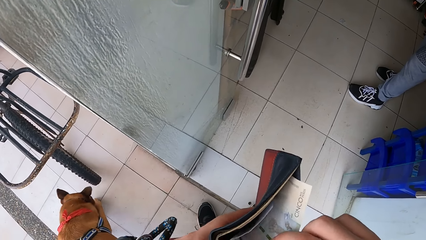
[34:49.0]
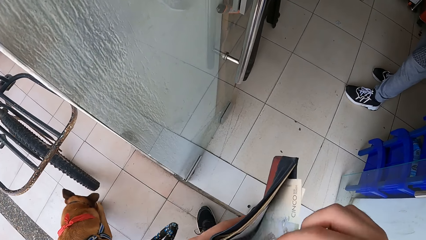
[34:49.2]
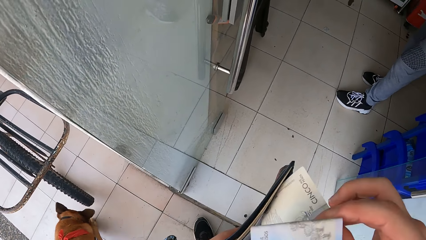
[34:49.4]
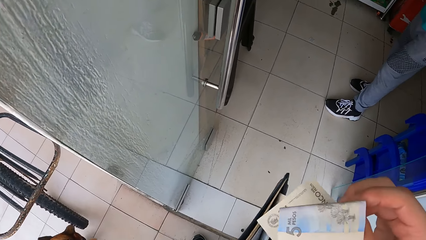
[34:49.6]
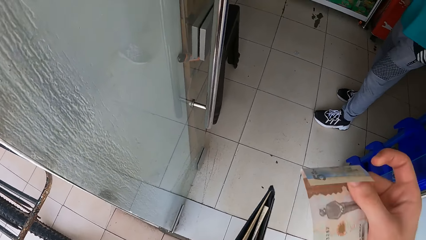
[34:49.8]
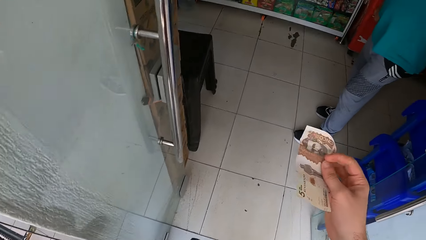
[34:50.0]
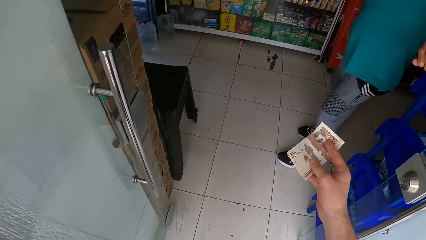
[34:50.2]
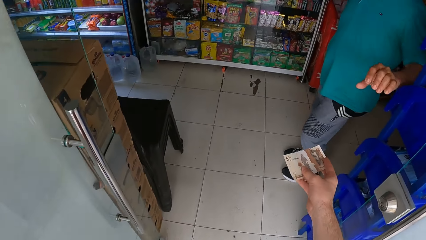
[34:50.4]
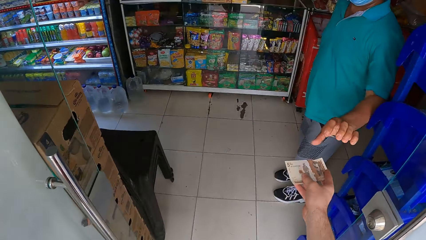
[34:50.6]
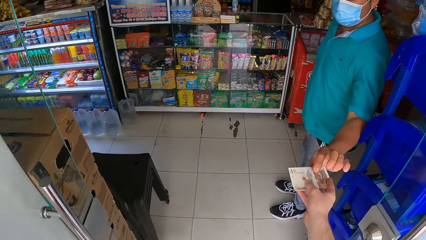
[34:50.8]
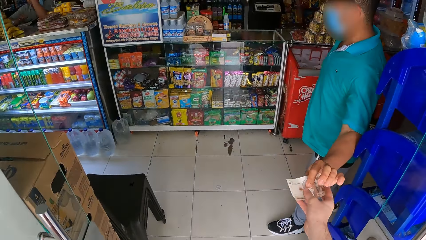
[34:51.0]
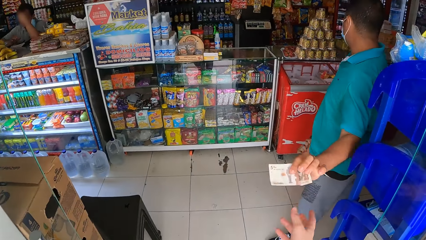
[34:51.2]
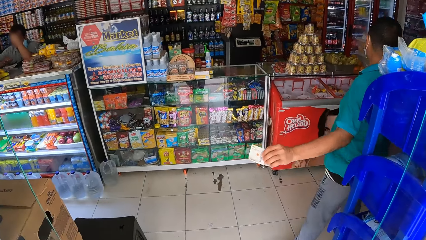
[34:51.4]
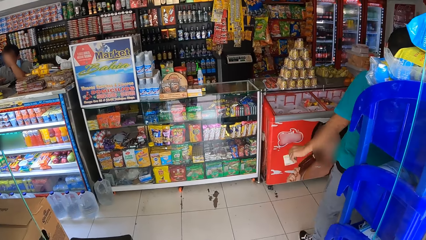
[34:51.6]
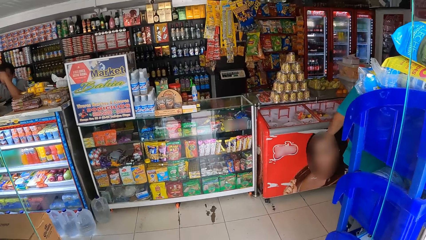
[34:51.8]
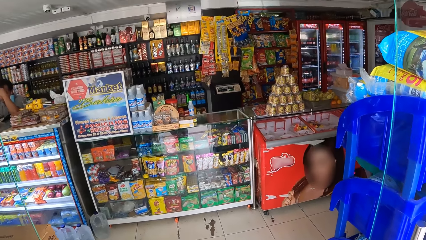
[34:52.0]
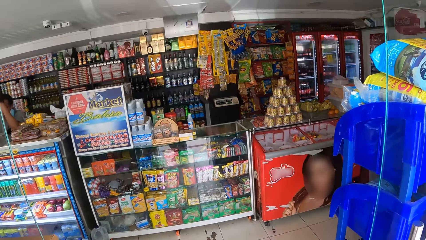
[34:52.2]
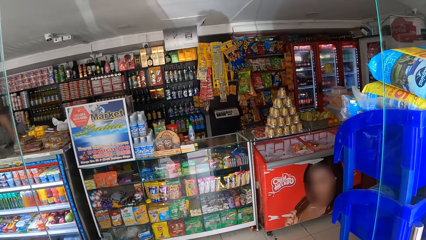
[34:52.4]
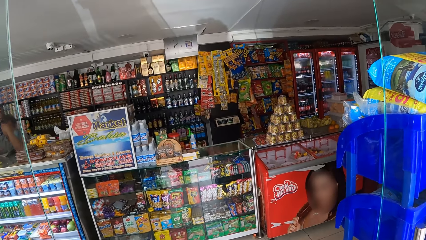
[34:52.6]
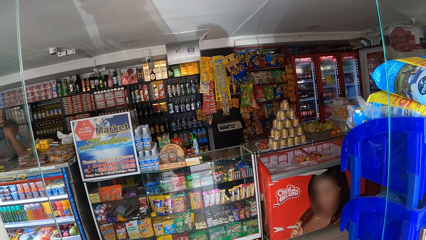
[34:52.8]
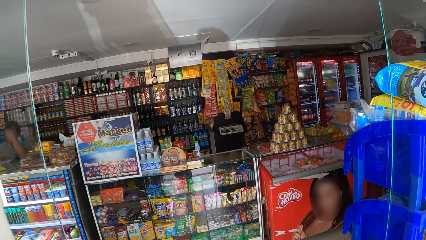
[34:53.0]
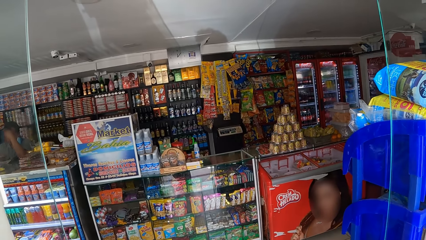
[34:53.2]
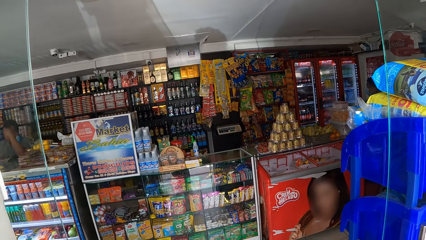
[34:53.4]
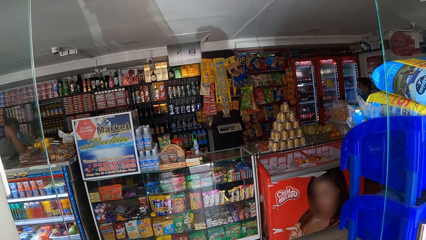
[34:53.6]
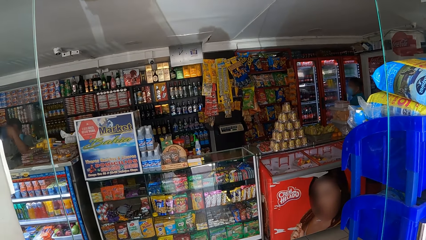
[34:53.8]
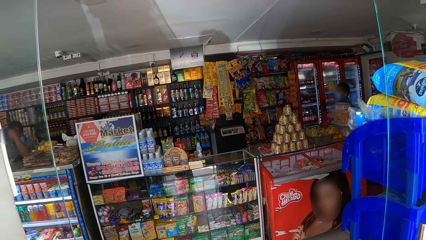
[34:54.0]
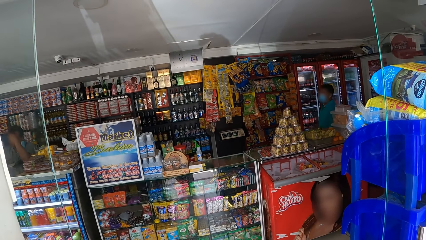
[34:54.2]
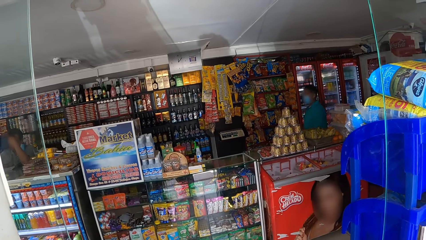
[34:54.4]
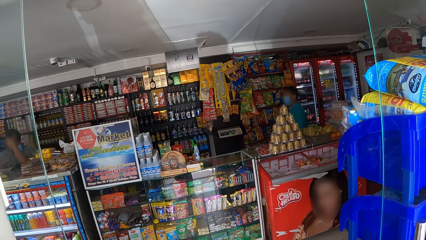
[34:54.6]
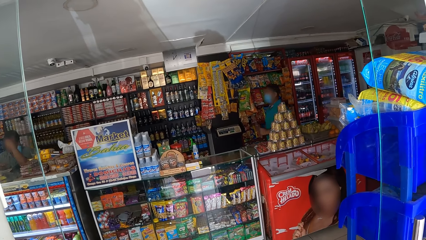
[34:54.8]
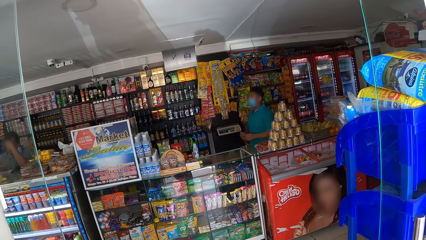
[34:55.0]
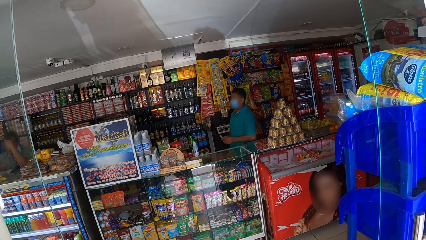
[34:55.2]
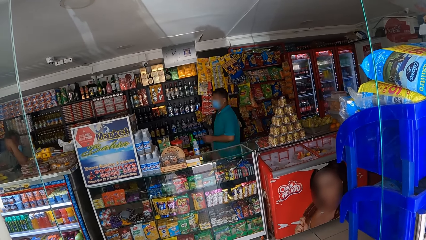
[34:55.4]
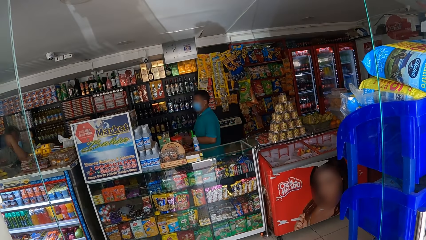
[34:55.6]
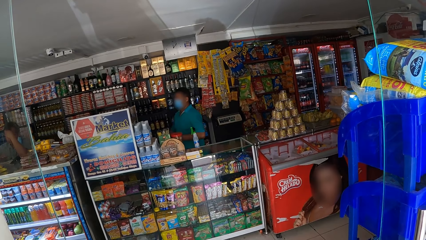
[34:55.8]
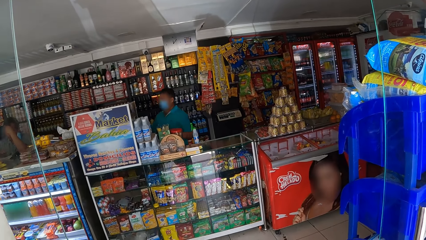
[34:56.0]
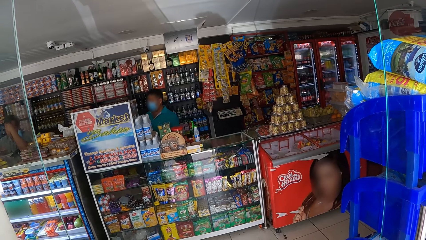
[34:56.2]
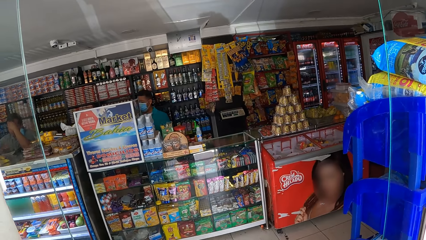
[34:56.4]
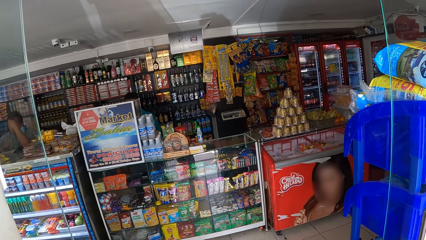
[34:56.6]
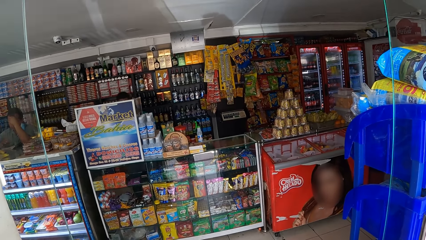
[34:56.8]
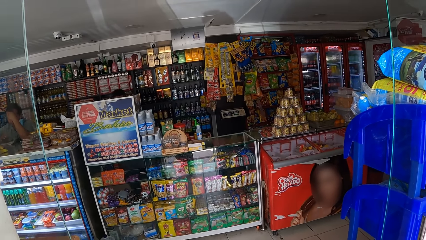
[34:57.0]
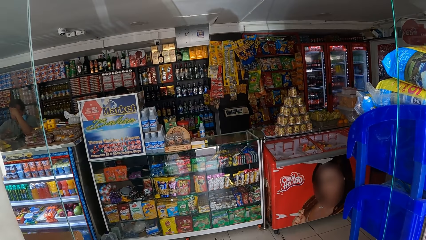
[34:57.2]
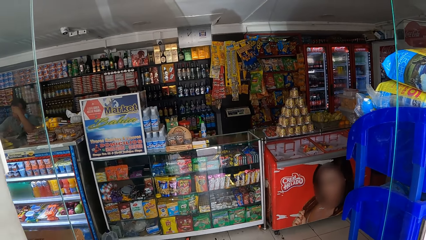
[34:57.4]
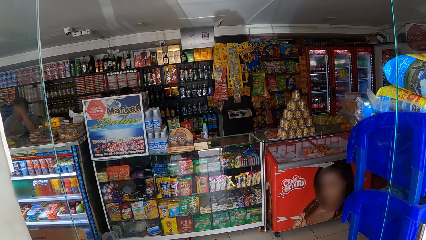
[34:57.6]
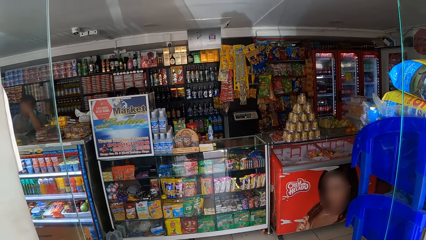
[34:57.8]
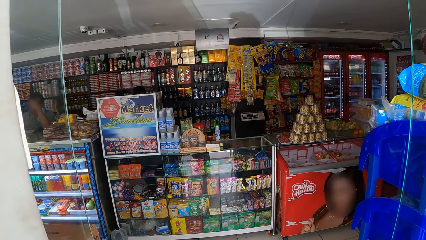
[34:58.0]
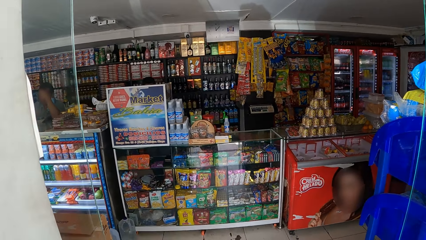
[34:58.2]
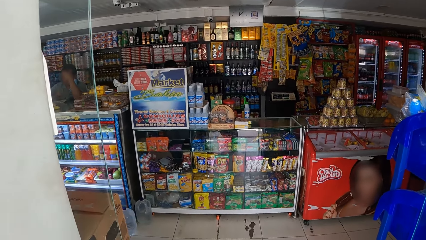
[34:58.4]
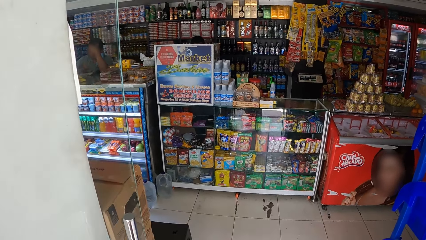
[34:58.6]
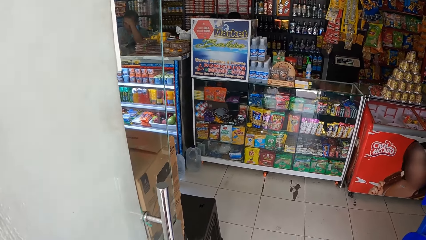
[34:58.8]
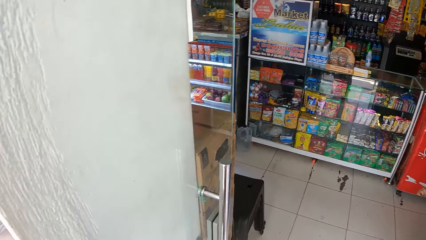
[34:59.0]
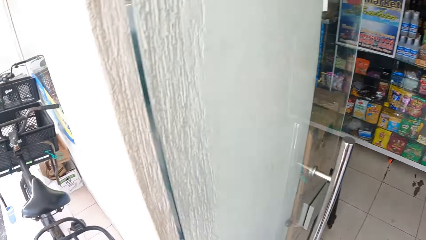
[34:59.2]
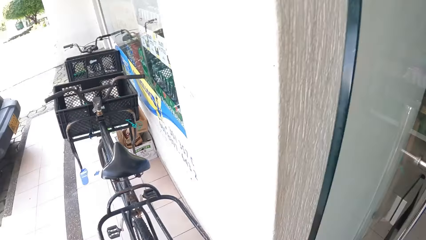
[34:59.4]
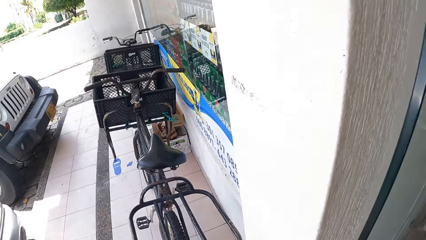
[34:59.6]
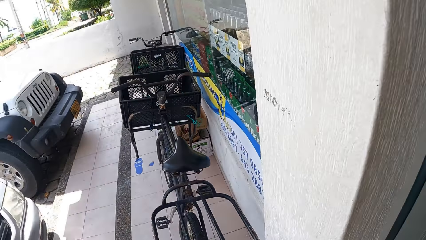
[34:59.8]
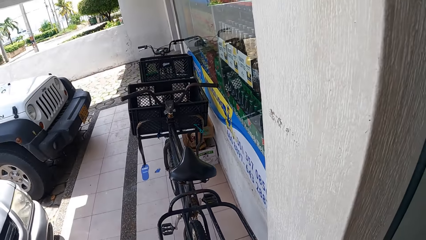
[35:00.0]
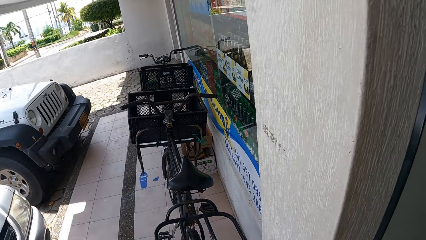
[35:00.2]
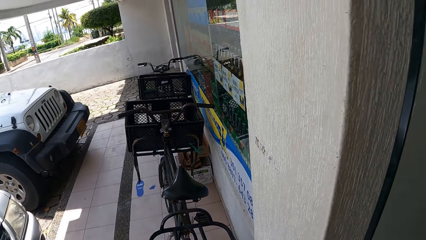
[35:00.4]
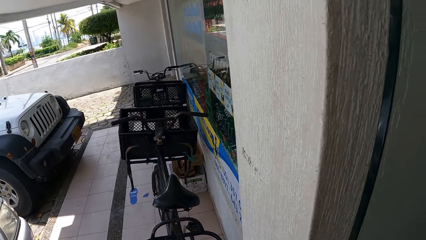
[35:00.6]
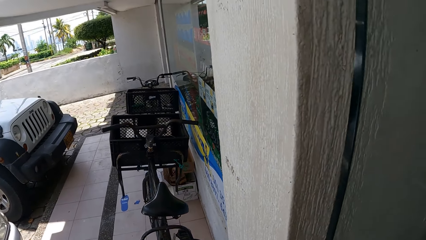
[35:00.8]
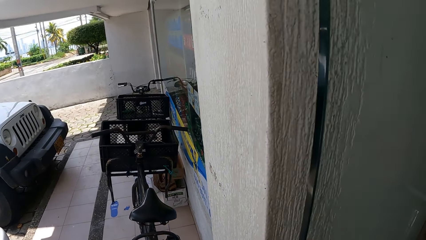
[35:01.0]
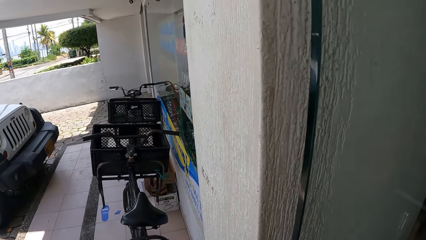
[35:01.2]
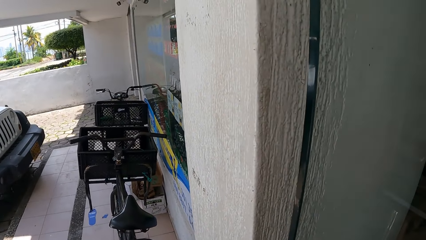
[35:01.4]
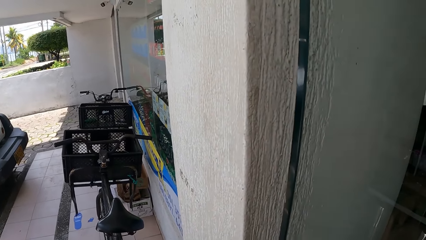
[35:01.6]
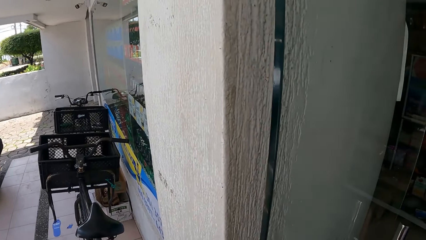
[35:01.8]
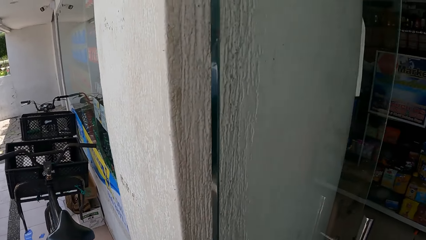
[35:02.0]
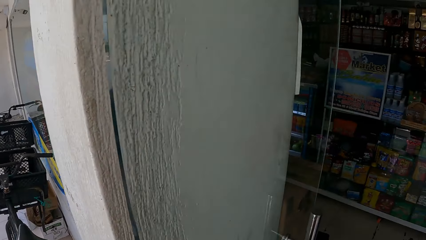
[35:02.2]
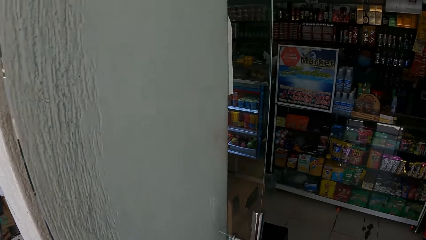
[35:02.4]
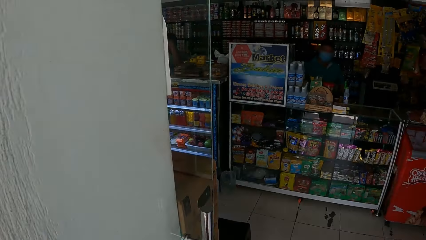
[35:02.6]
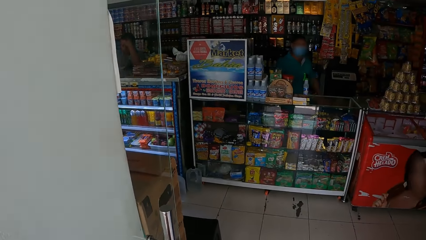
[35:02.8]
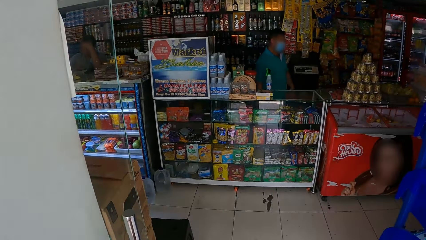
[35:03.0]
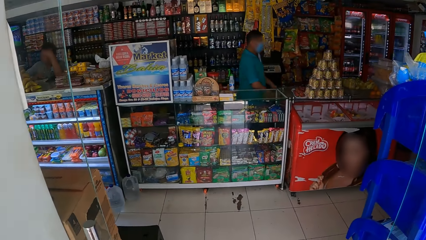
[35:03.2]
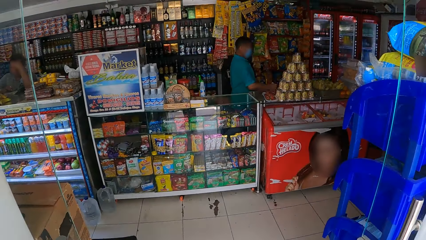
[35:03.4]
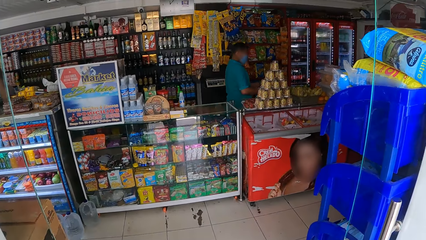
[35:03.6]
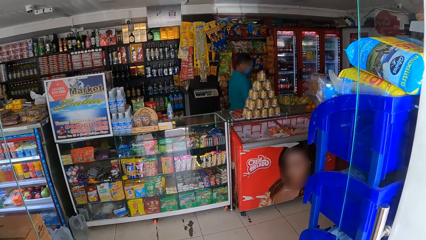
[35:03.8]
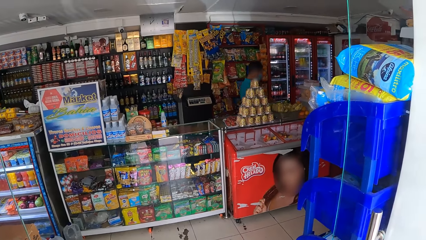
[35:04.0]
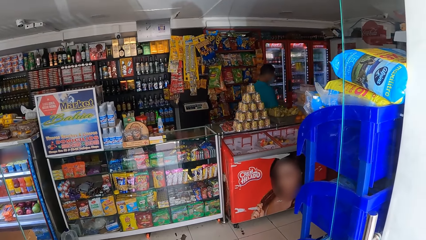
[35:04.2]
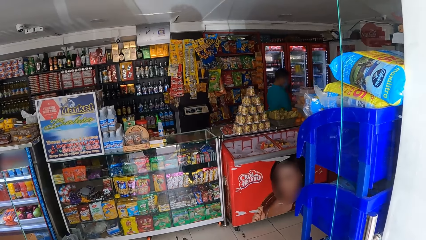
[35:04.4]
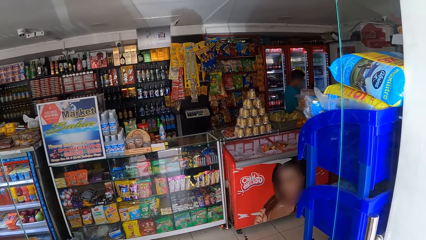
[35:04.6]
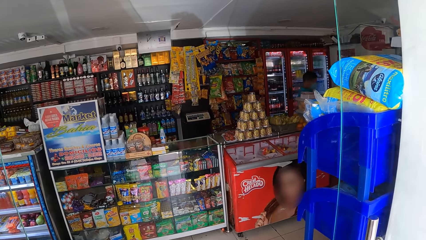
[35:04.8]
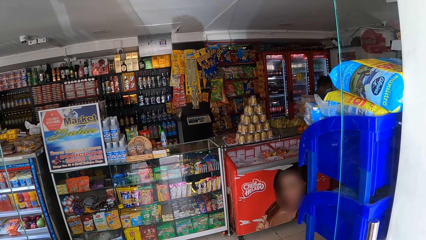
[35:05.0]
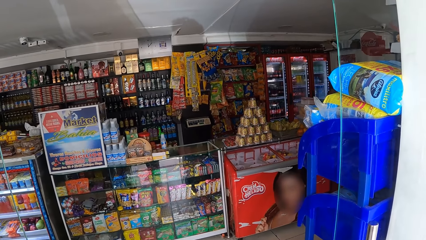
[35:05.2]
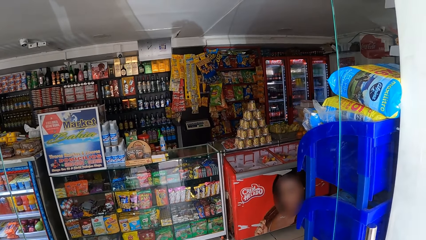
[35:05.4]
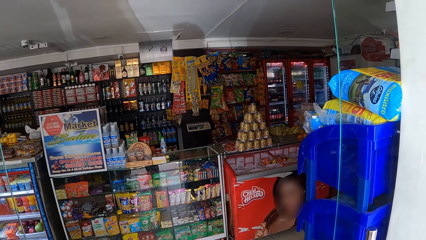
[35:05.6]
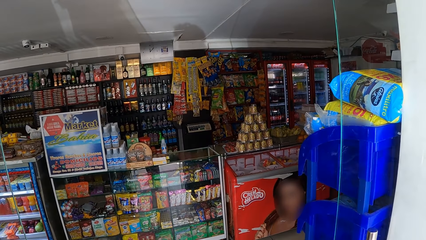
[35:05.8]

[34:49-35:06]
The camera wearer hands a cashier some cash. The cashier walks around a supermarket. The camera wearer looks around the supermarket. They look around a parking lot. The cashier walks around the supermarket.
